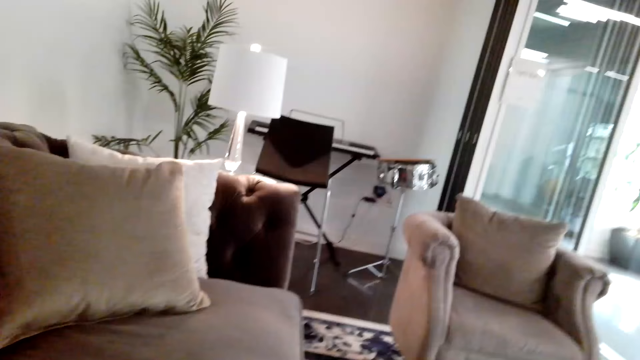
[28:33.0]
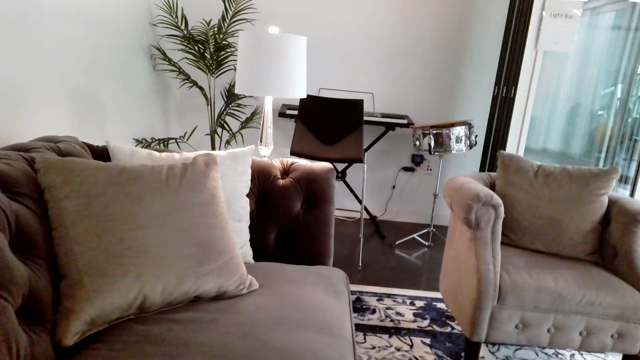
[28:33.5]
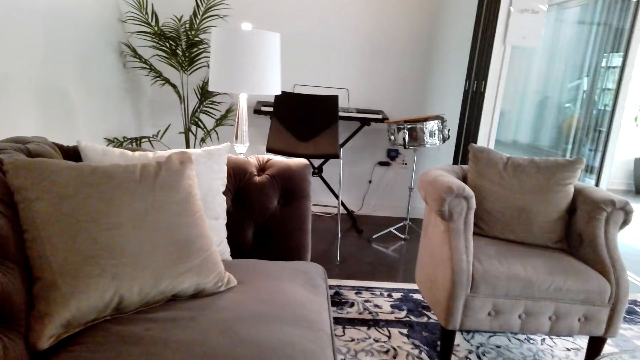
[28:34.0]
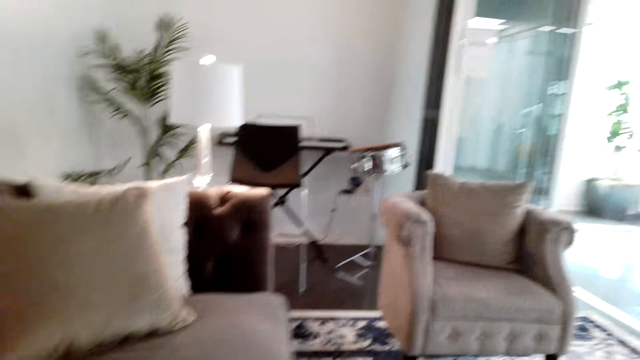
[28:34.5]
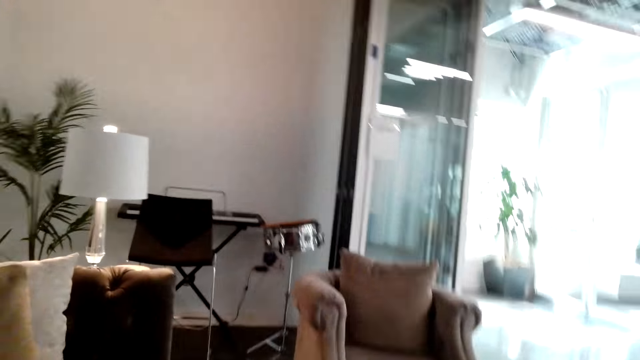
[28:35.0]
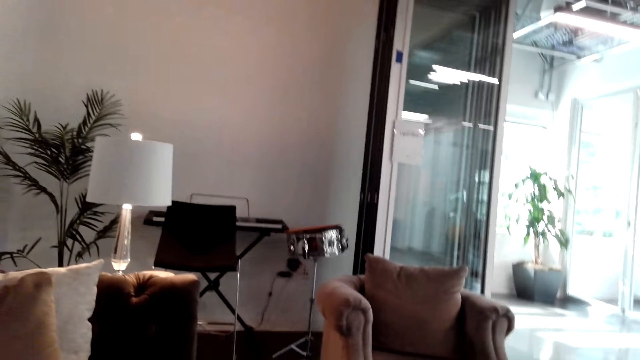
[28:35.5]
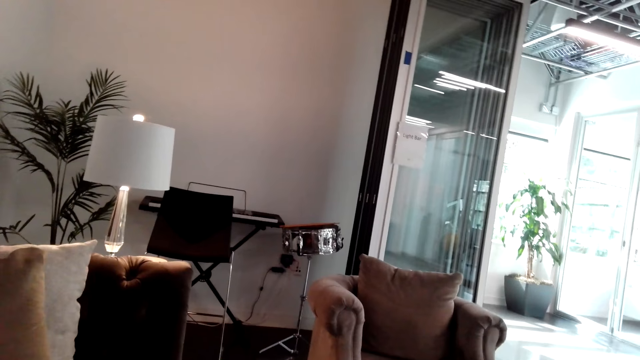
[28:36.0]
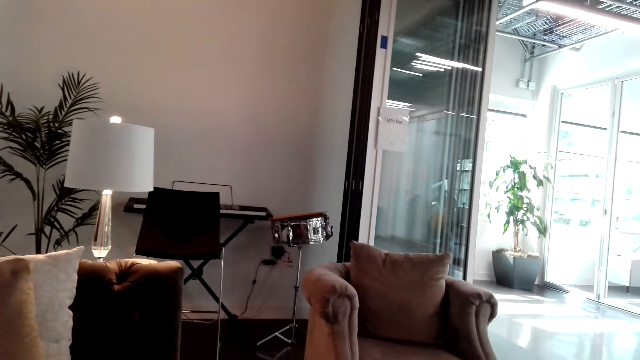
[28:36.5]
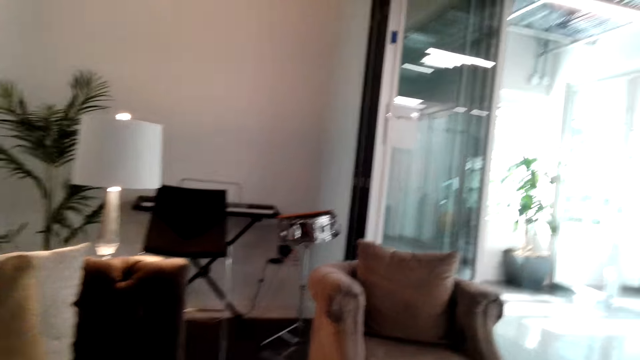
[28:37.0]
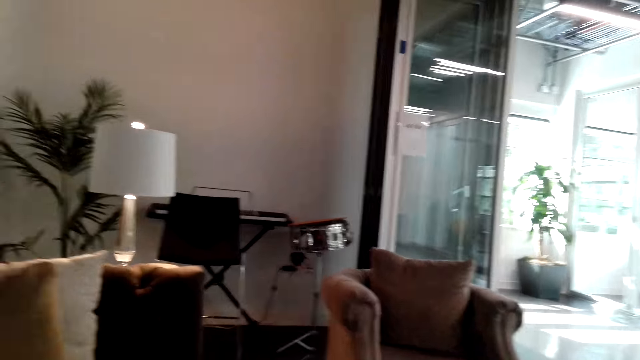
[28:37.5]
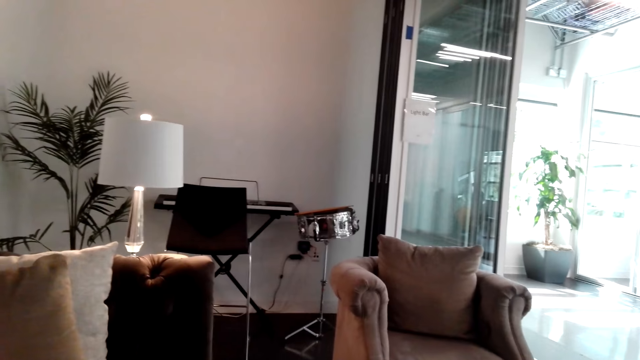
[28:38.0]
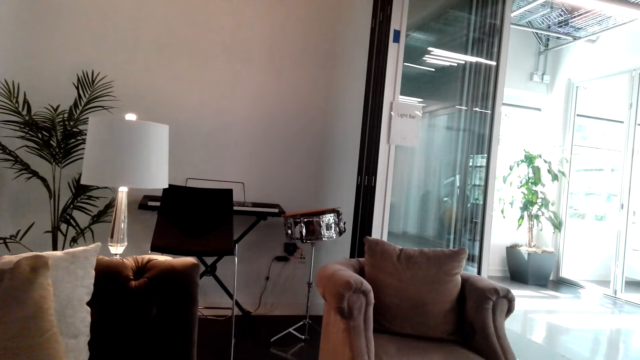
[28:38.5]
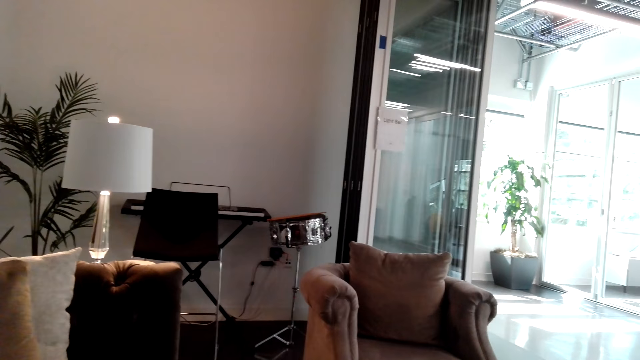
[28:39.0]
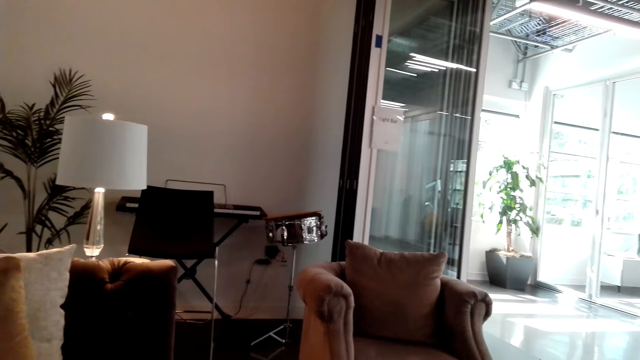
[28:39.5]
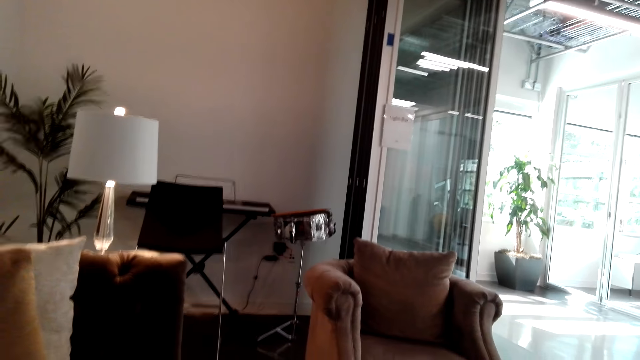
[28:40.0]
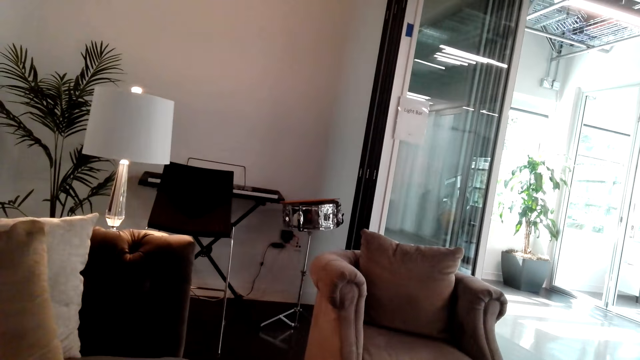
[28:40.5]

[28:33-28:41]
The camera wearer converses.

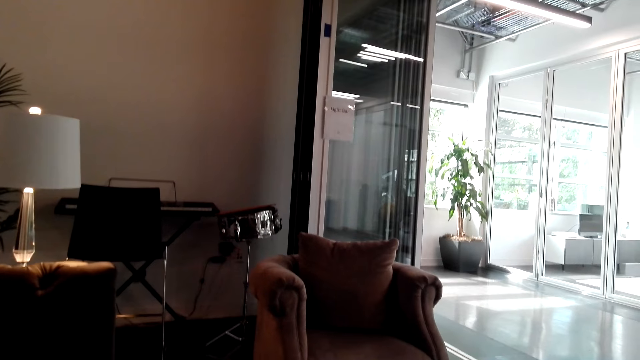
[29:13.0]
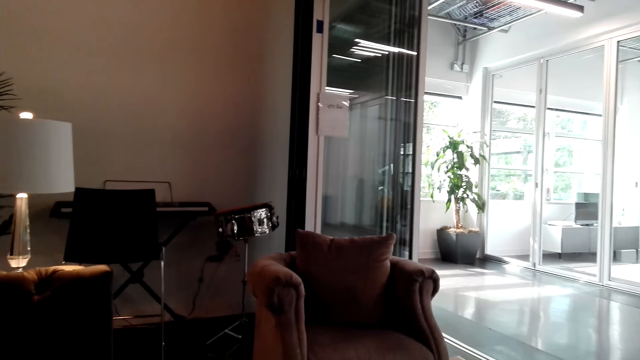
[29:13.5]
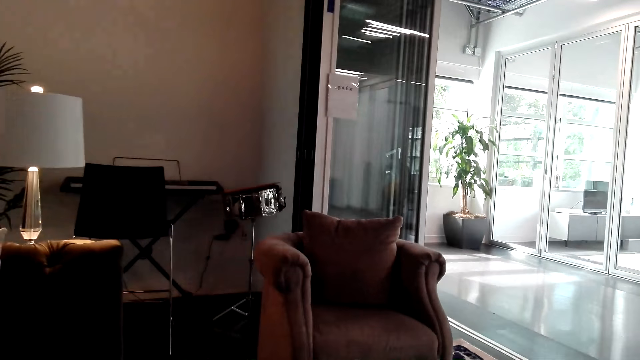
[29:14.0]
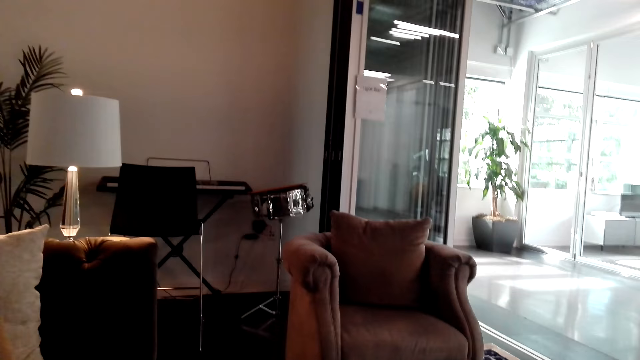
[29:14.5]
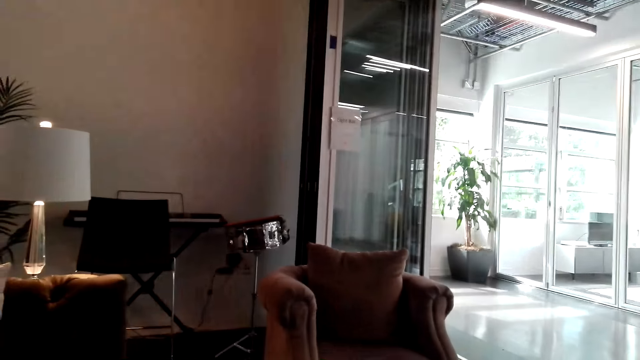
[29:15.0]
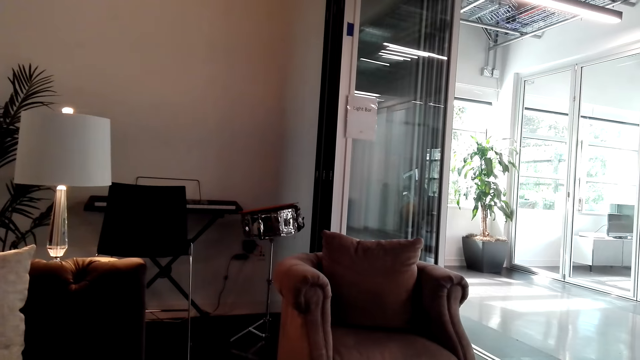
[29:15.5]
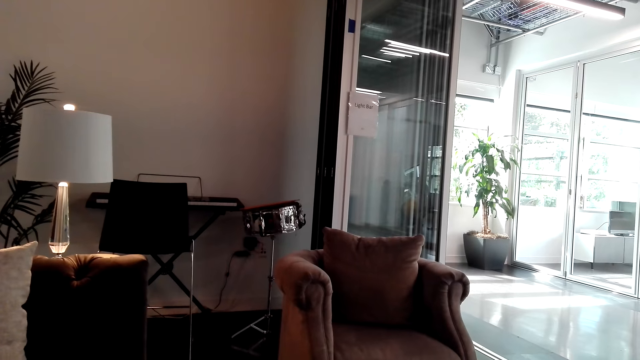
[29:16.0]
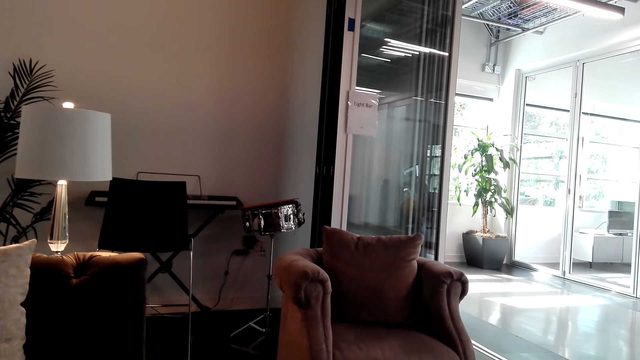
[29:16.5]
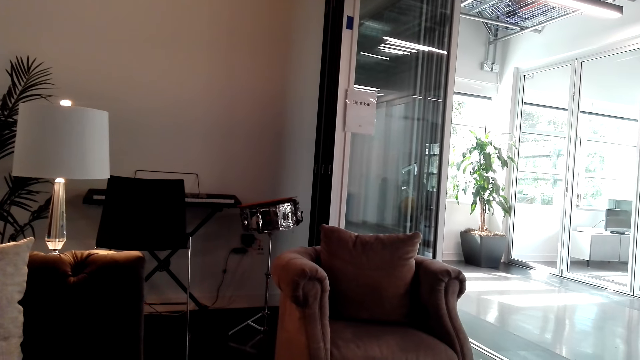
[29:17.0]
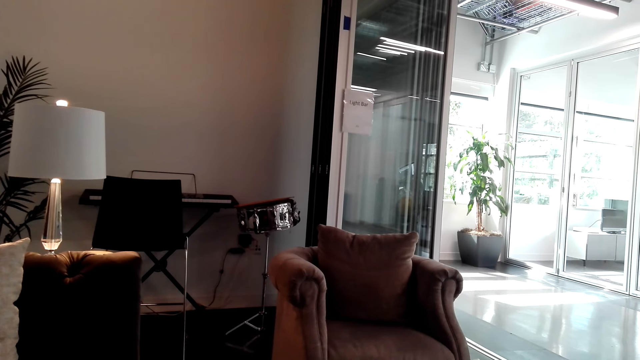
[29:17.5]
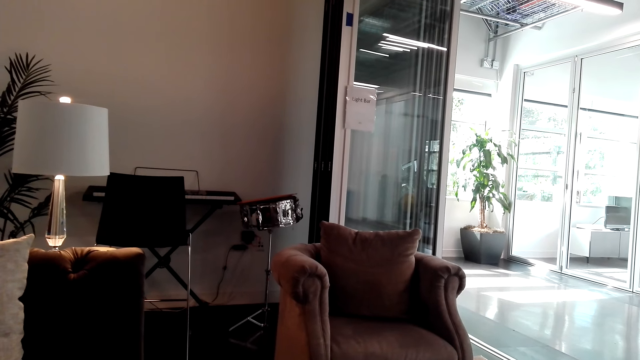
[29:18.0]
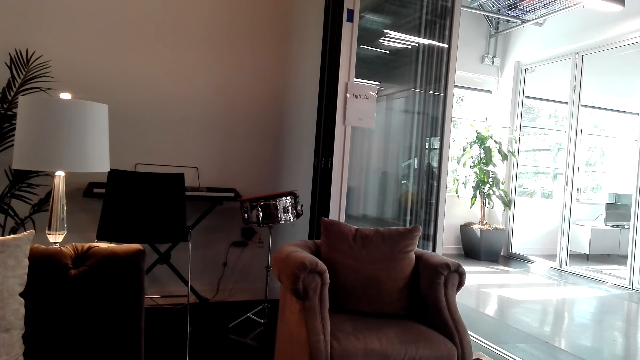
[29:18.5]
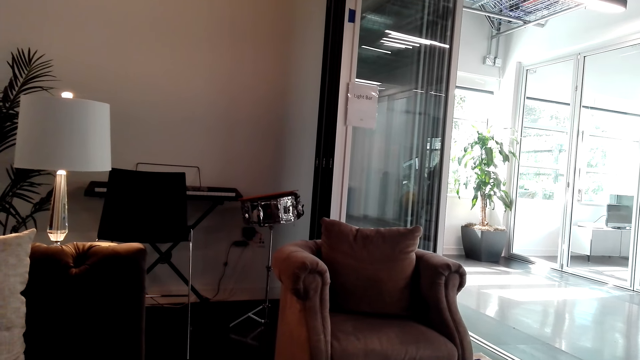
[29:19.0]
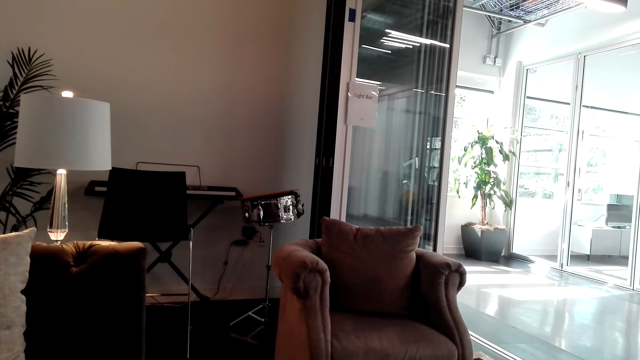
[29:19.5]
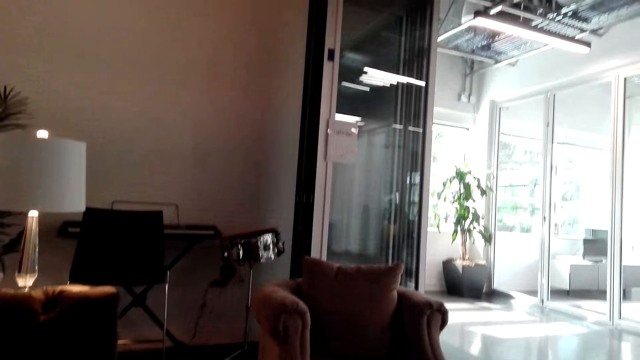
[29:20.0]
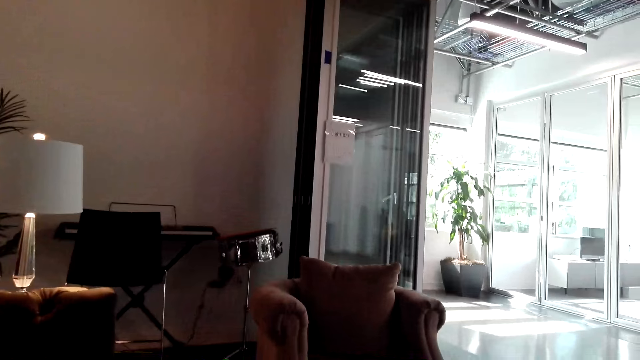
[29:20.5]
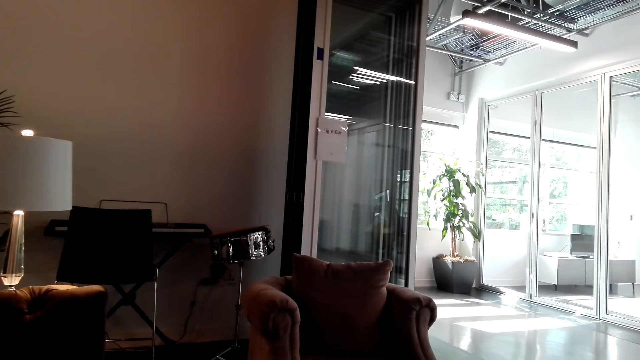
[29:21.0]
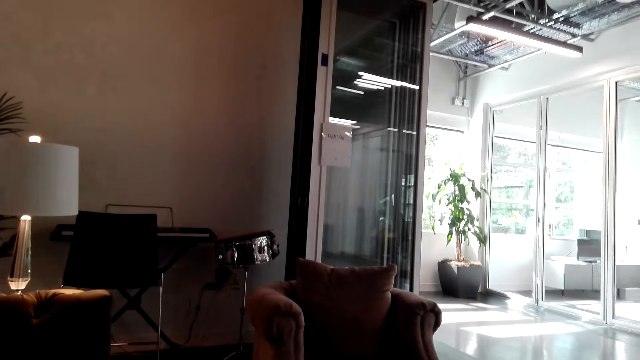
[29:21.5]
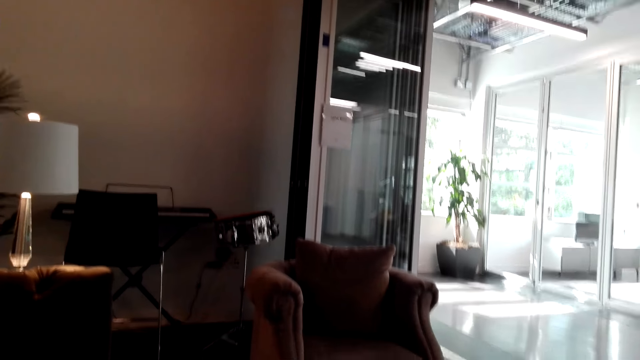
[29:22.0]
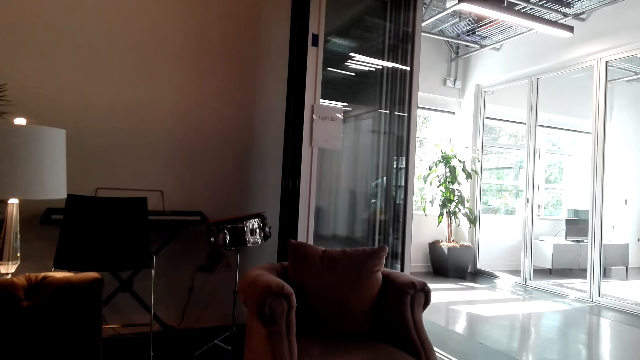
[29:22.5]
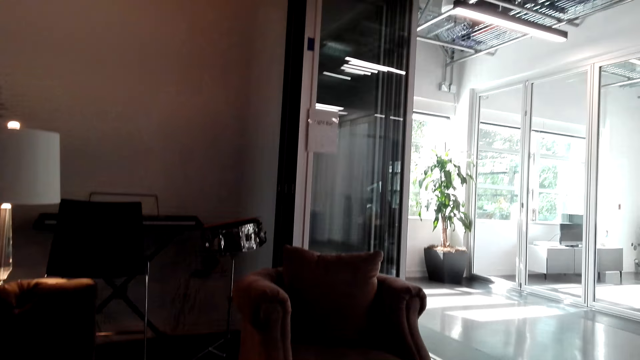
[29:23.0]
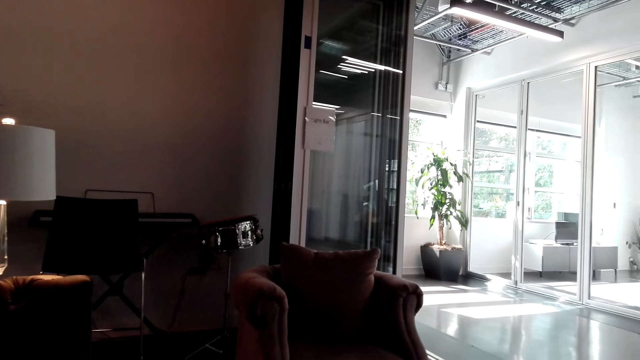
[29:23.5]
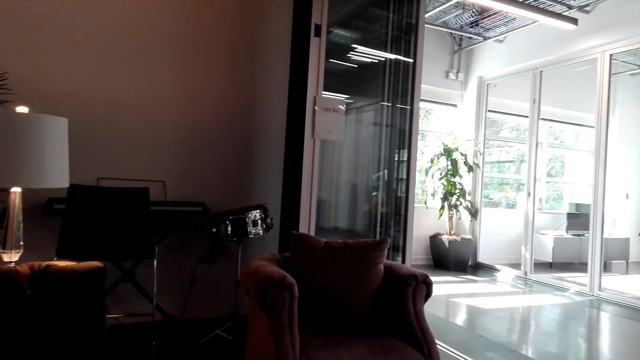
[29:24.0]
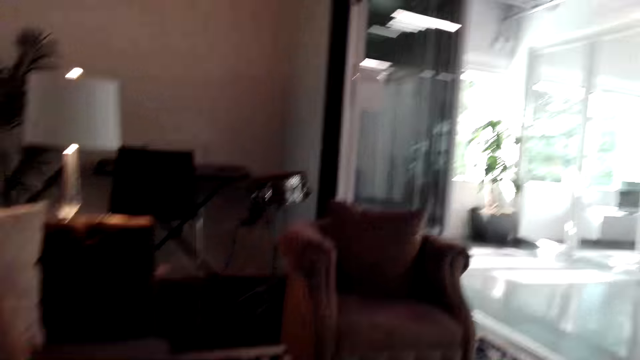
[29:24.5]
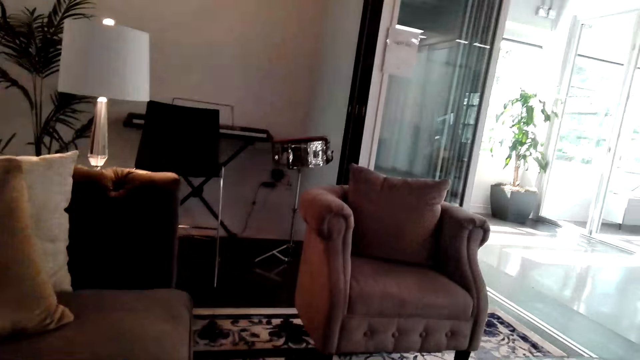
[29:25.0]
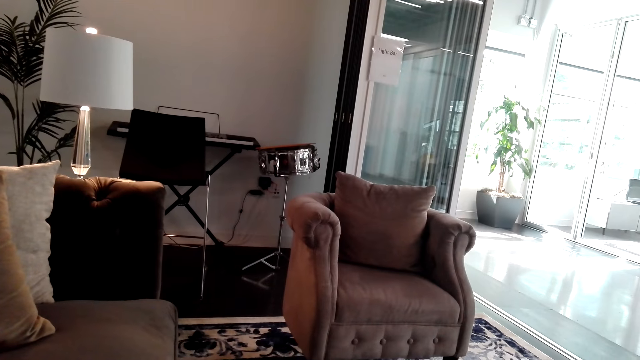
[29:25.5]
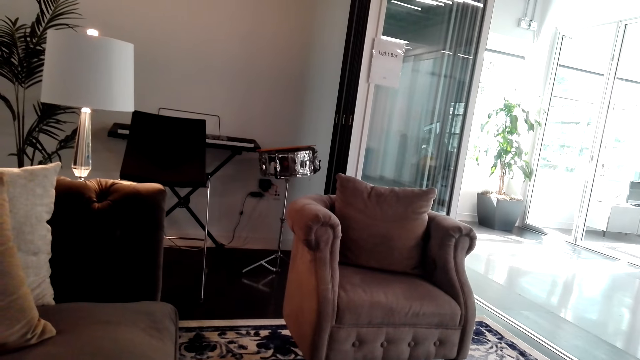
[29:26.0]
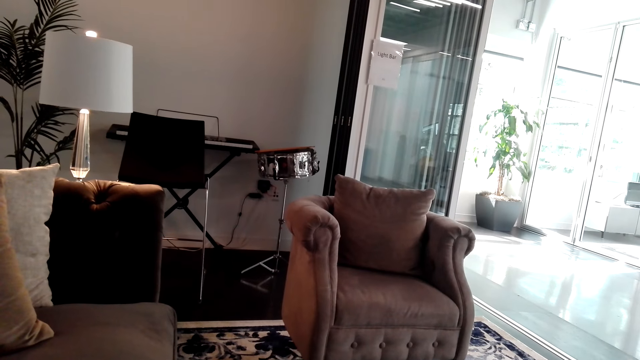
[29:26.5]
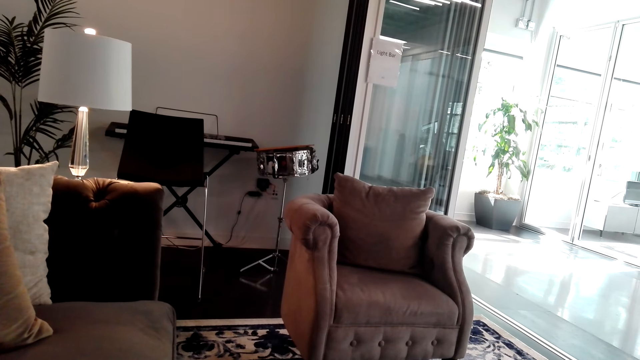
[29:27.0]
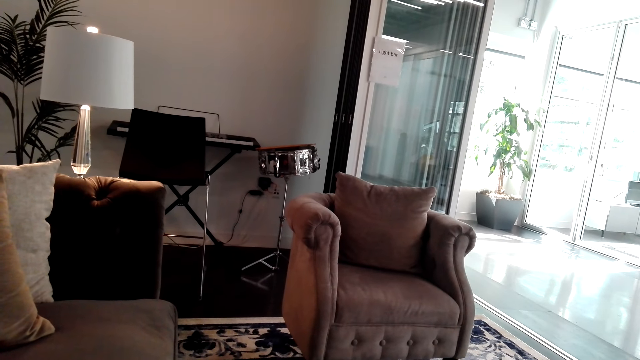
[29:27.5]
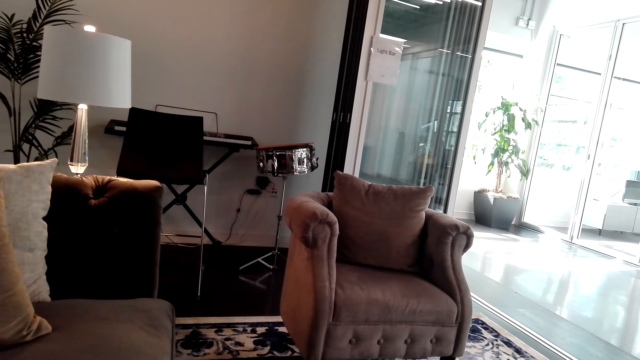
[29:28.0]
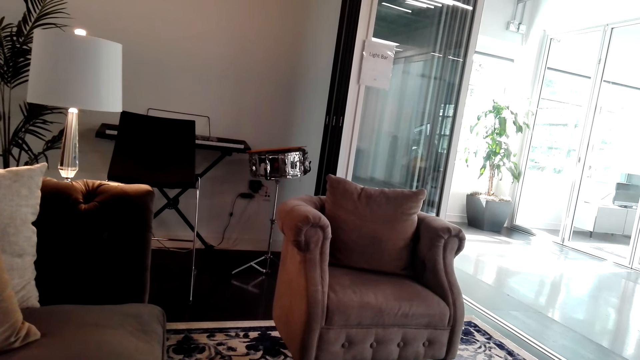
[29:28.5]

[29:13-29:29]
The camera wearer laughs. They look around. They converse.
